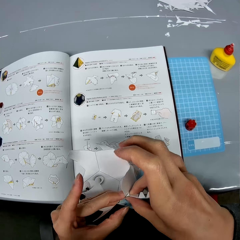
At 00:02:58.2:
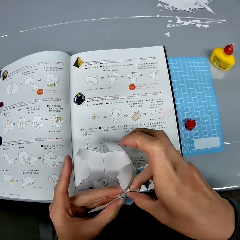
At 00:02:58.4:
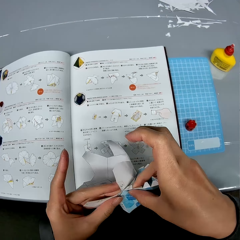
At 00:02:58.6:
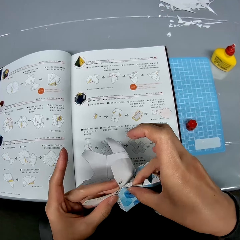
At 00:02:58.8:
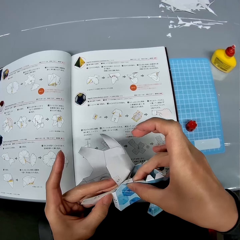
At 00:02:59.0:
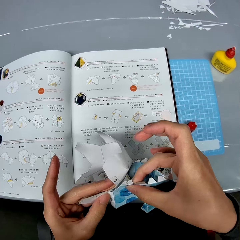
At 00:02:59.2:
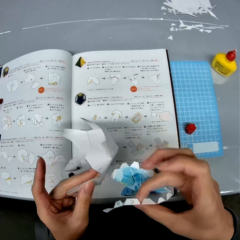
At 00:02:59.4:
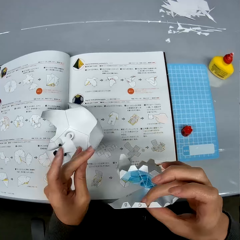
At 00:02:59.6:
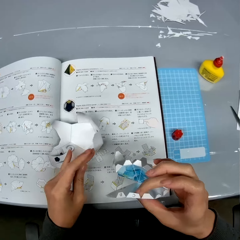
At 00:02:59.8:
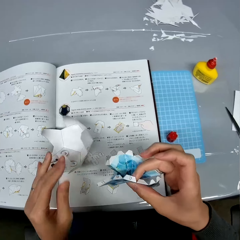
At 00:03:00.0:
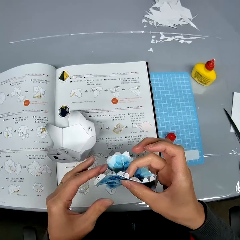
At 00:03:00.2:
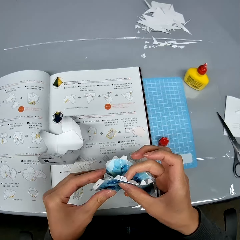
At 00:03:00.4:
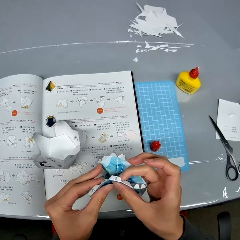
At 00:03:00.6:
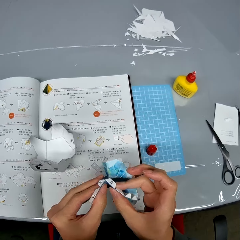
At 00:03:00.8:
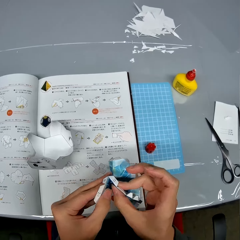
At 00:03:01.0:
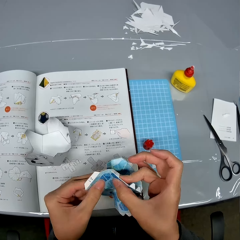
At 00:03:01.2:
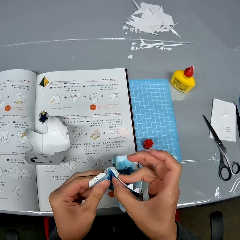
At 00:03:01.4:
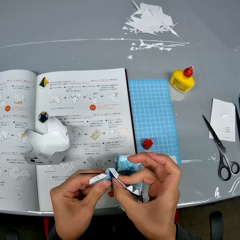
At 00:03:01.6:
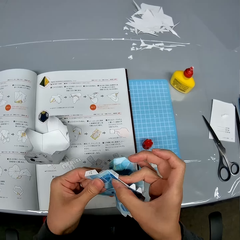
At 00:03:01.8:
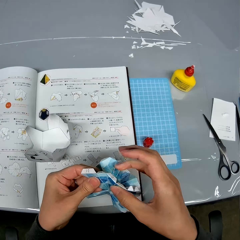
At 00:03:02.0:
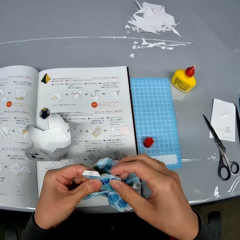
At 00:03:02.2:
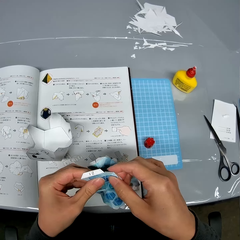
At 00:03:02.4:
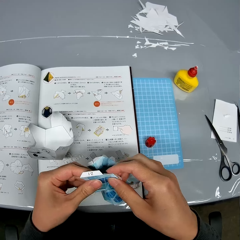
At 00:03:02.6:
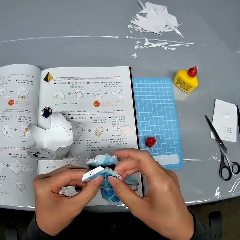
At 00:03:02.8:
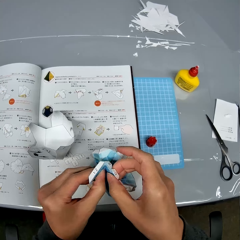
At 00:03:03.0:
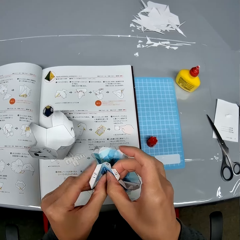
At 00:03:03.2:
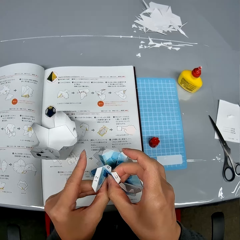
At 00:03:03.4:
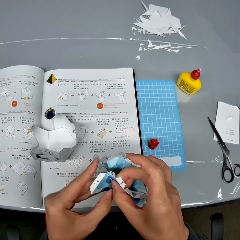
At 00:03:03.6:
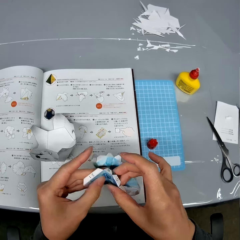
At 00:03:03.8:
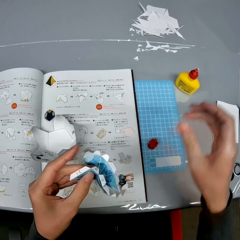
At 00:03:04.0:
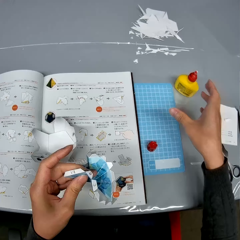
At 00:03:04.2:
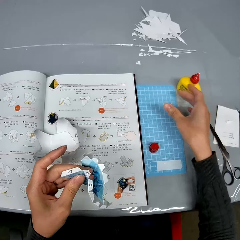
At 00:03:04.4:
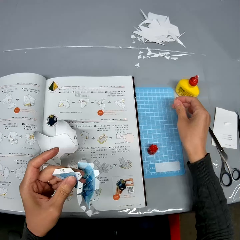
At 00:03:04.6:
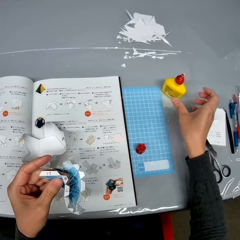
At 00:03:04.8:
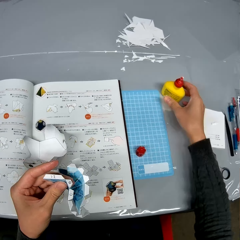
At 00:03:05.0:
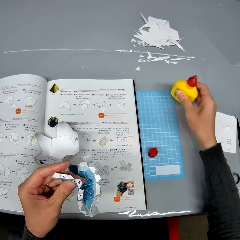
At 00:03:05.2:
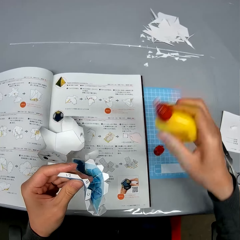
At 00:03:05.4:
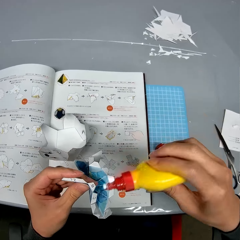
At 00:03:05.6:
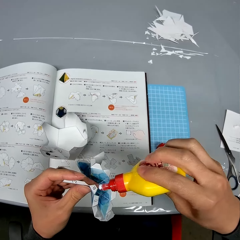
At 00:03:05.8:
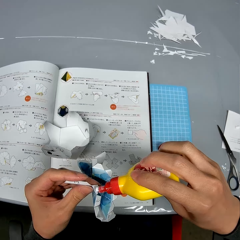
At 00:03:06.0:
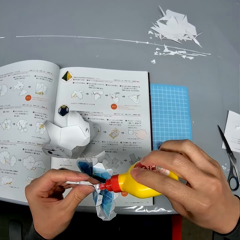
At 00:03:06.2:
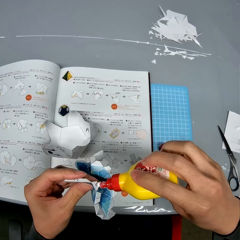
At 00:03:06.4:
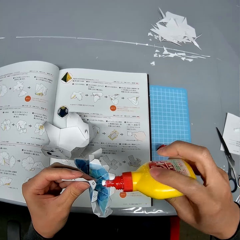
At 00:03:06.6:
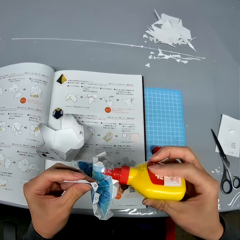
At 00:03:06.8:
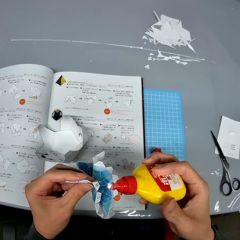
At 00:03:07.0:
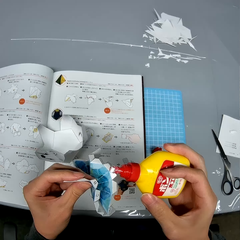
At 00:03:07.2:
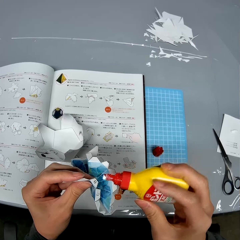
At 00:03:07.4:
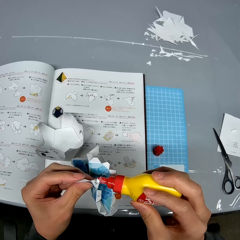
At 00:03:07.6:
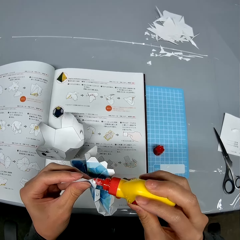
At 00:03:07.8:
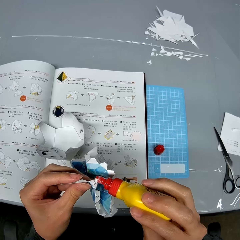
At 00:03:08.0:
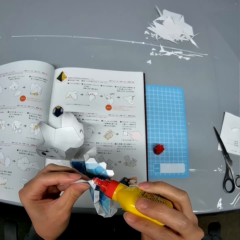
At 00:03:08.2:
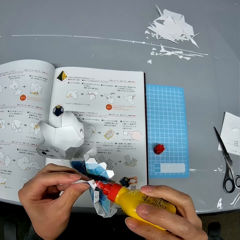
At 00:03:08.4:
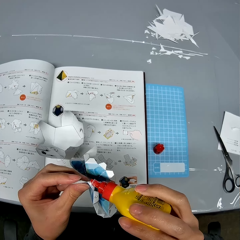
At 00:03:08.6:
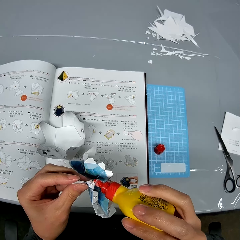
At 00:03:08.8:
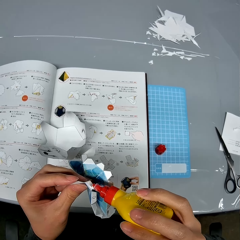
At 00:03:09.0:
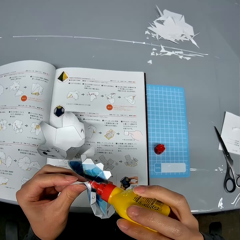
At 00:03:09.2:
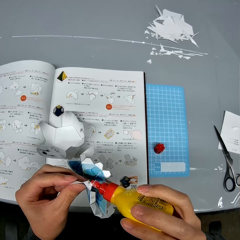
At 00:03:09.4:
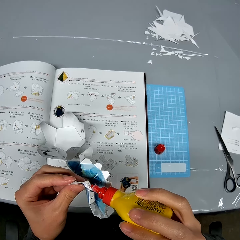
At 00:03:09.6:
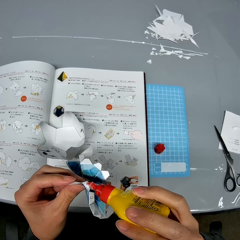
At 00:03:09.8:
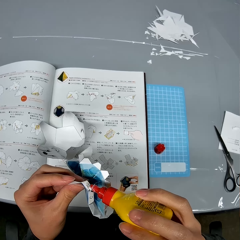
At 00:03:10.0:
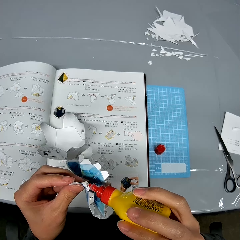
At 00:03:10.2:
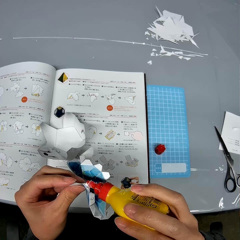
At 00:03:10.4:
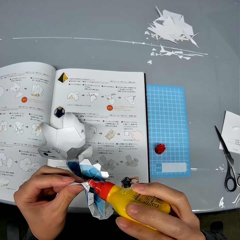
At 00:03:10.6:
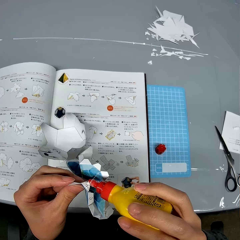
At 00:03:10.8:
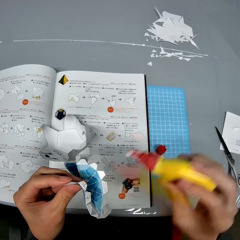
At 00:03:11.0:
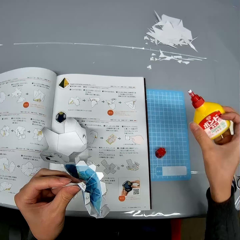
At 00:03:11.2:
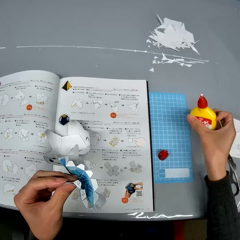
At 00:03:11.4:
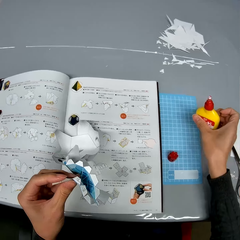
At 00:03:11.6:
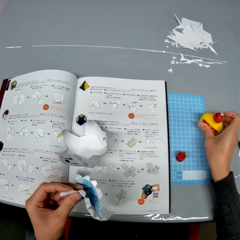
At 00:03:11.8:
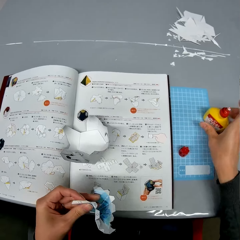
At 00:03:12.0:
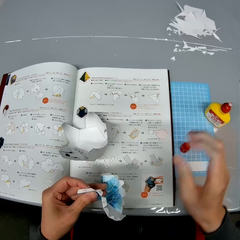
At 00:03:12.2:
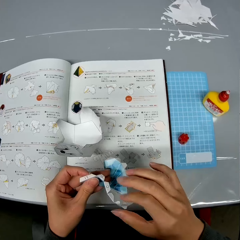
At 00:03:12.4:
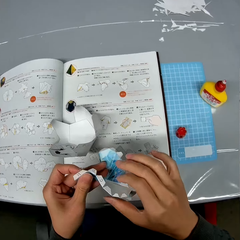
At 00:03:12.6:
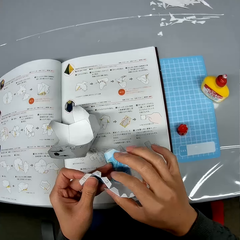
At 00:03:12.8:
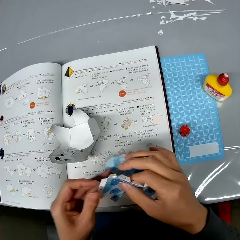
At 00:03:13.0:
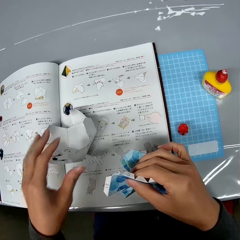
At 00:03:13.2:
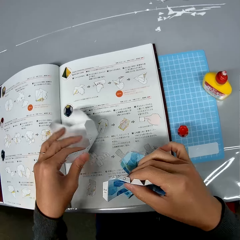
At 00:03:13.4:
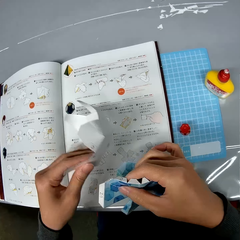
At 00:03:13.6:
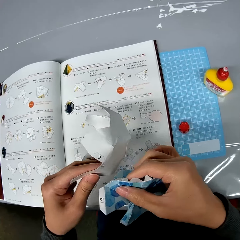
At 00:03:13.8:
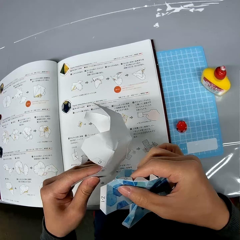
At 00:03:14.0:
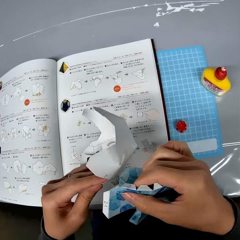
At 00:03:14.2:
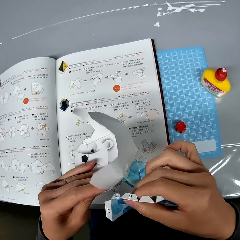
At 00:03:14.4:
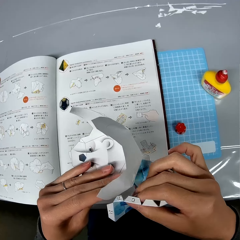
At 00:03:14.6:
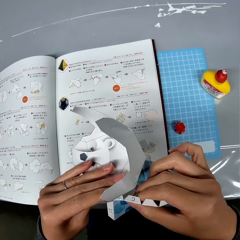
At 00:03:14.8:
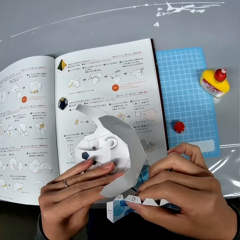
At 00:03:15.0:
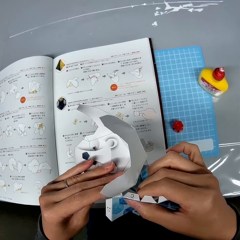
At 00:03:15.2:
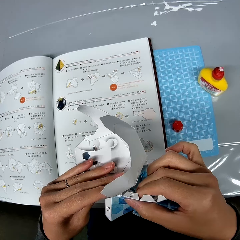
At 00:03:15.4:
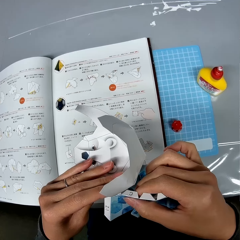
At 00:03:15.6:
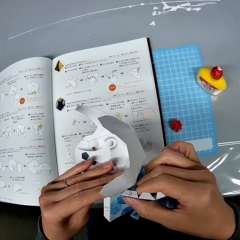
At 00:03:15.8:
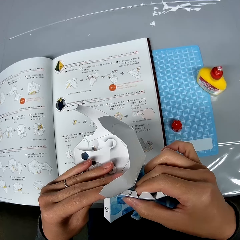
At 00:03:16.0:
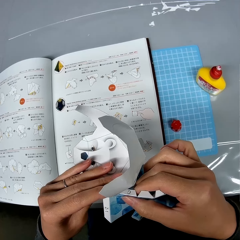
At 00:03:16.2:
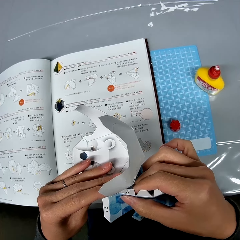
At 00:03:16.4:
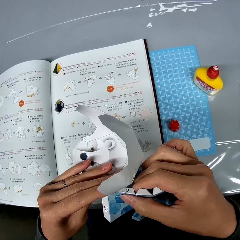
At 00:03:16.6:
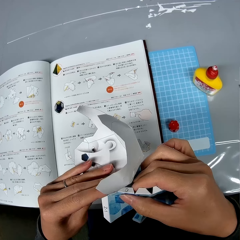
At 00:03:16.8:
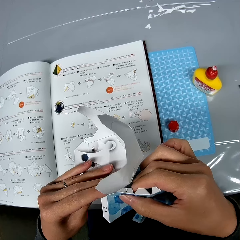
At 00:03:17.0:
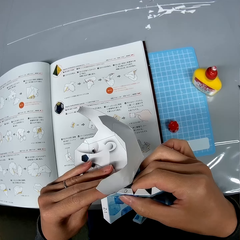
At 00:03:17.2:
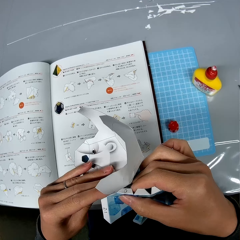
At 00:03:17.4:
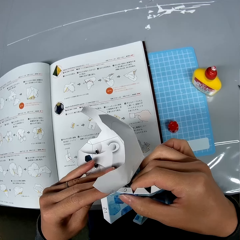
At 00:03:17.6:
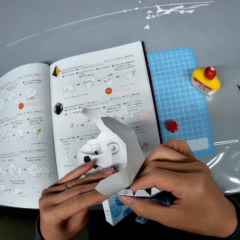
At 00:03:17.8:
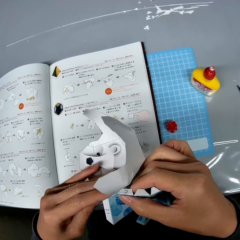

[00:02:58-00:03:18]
The camera wearer drops the second paper craft or paper model on the manual. She adjusts the first paper craft in her hands, and folds the paper model. She picks up a container of glue from the table. She applies glue to the first paper craft. She puts down the paper model. She drops the container of glue on the table. She puts the paper model in the other hand. She picks up the second paper craft from the manual on the table. She binds the paper model together.

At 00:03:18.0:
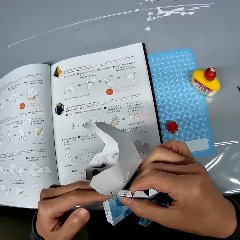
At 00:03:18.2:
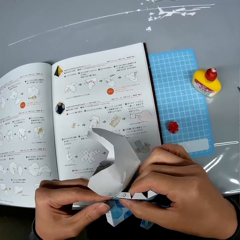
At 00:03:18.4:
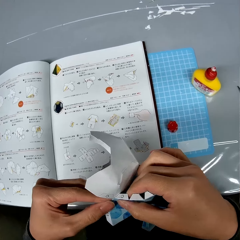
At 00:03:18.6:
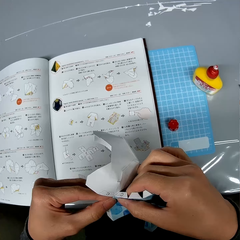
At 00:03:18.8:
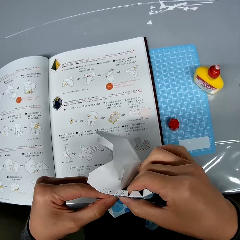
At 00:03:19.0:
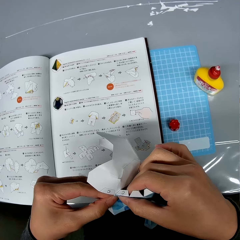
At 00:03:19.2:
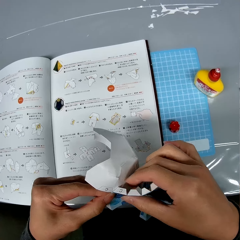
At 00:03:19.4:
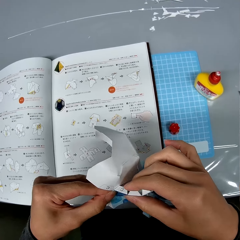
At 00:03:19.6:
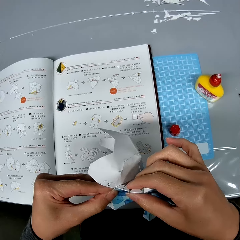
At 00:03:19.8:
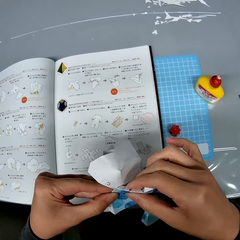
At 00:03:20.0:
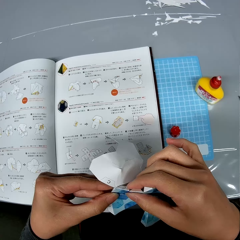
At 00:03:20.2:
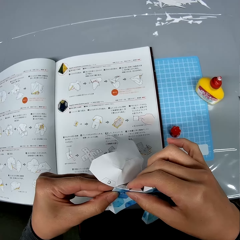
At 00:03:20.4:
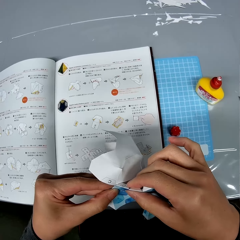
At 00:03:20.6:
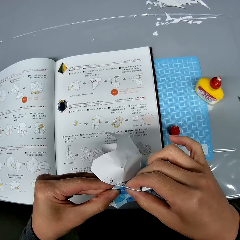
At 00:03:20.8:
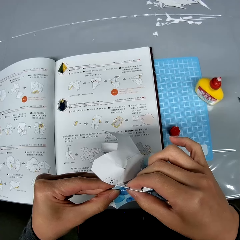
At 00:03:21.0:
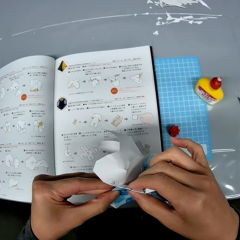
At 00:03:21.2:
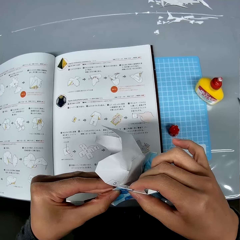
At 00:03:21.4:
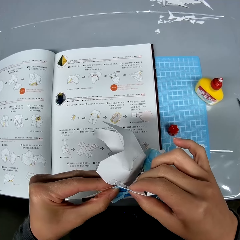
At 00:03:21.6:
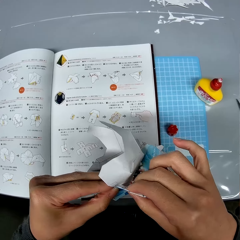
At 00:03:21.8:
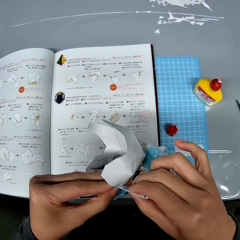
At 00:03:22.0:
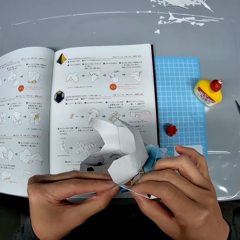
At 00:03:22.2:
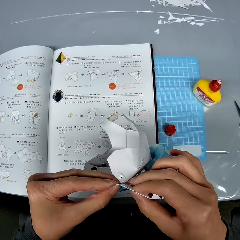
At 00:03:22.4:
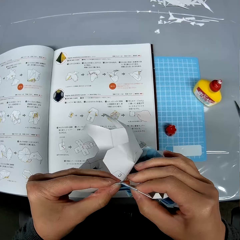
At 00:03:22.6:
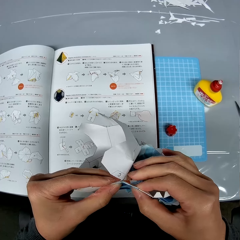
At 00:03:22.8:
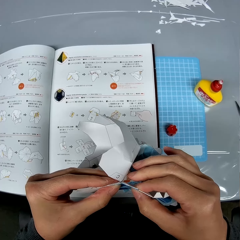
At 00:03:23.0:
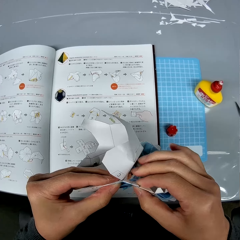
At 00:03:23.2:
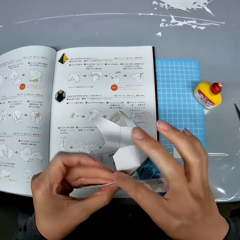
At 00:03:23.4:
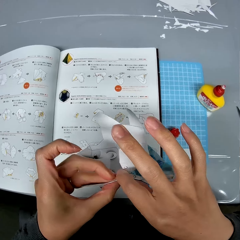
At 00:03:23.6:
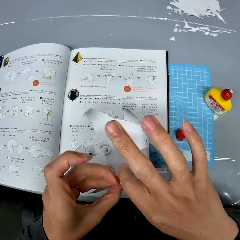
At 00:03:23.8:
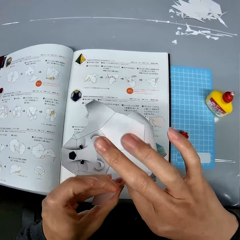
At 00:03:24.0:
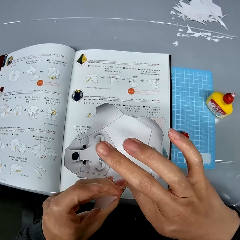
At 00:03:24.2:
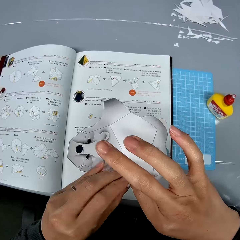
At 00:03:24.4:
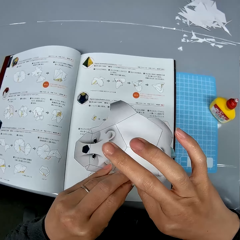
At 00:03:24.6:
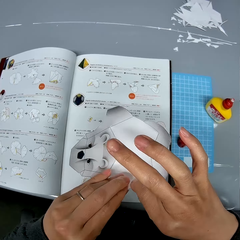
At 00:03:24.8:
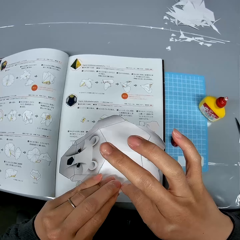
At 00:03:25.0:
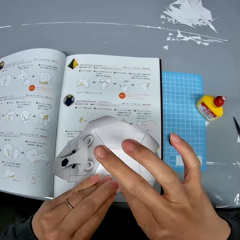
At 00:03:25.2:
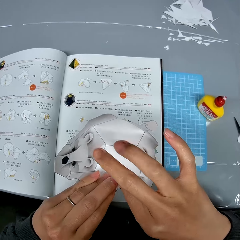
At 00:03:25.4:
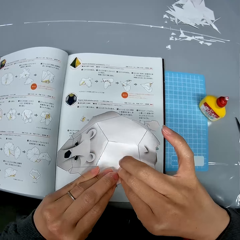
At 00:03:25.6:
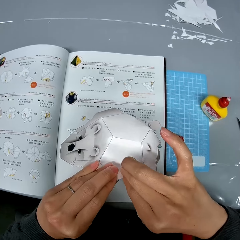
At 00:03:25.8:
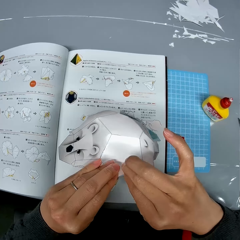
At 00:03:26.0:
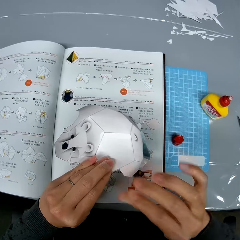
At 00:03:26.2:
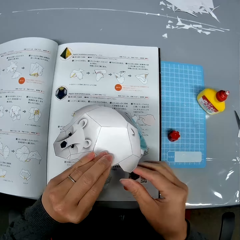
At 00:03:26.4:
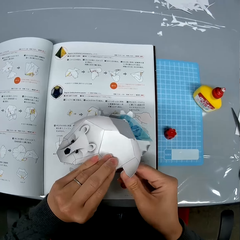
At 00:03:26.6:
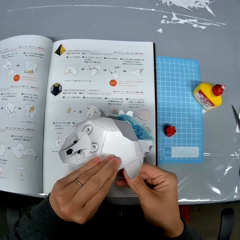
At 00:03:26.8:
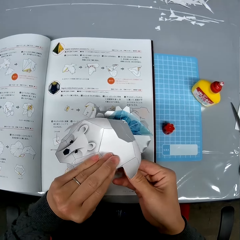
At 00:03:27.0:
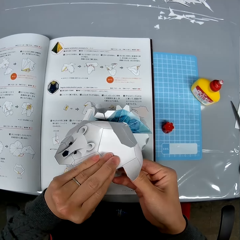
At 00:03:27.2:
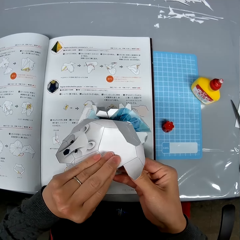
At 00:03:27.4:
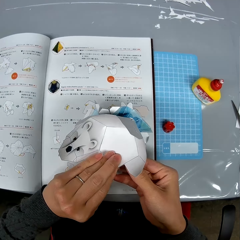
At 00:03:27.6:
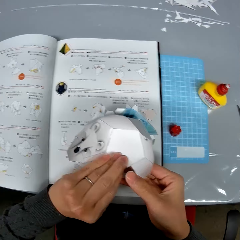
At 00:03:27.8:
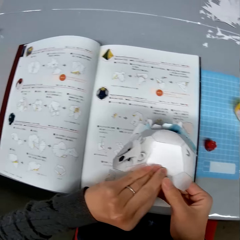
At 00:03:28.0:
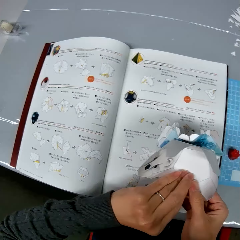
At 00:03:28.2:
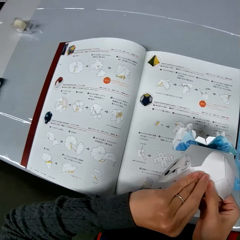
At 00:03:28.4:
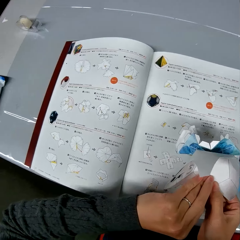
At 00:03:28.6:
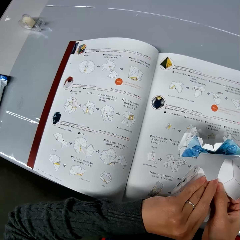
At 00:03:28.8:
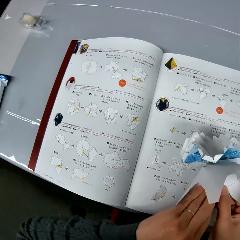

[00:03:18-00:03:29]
The camera wearer holds the two paper crafts together.
